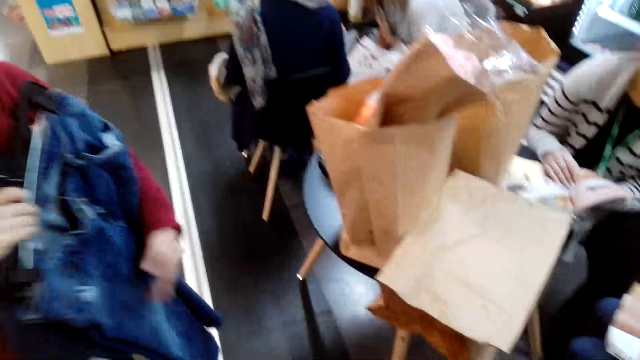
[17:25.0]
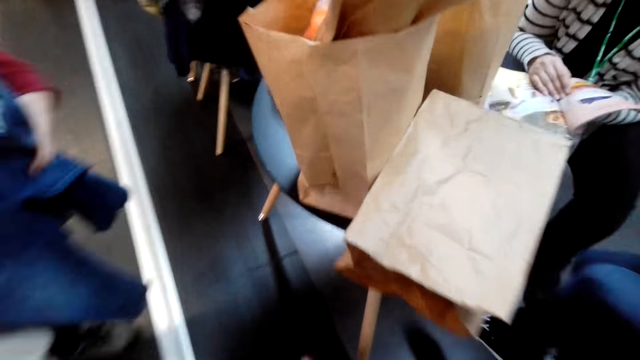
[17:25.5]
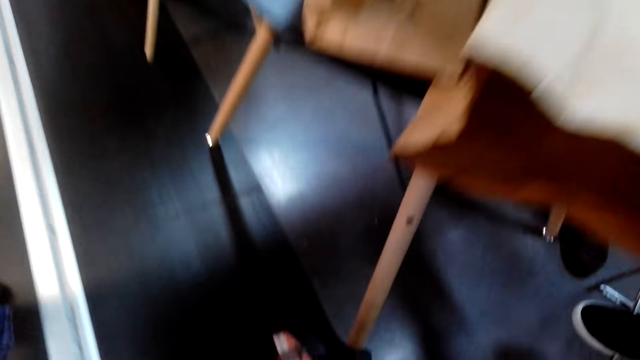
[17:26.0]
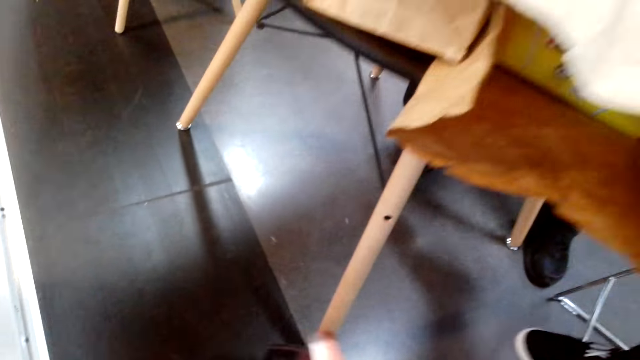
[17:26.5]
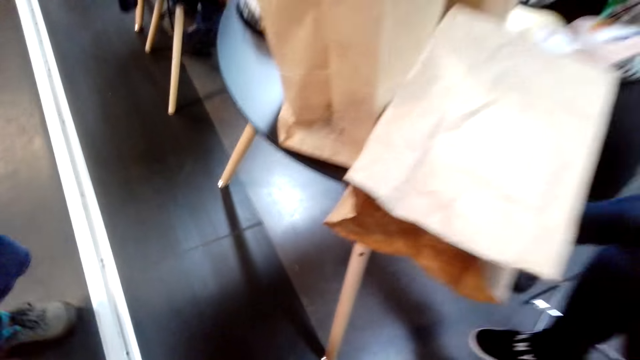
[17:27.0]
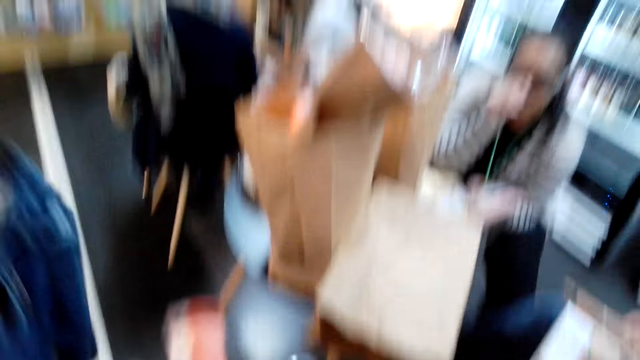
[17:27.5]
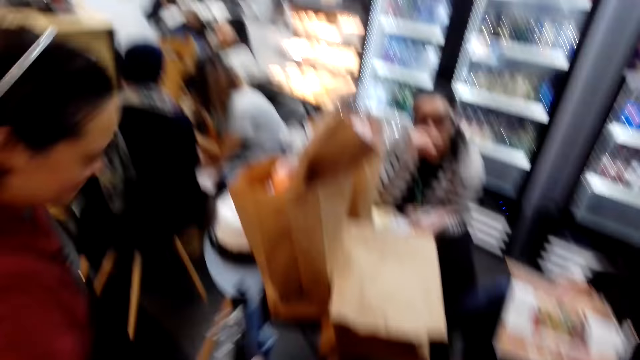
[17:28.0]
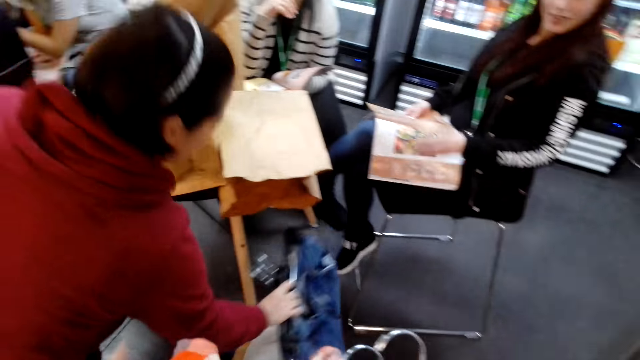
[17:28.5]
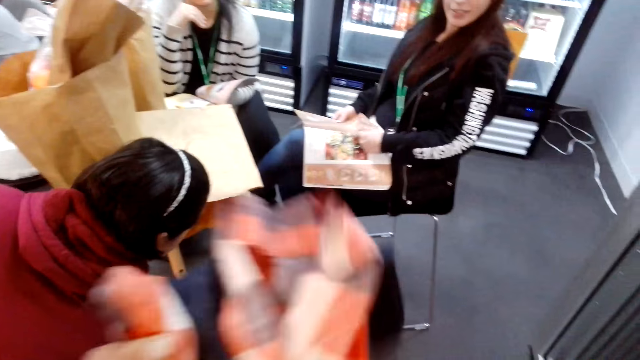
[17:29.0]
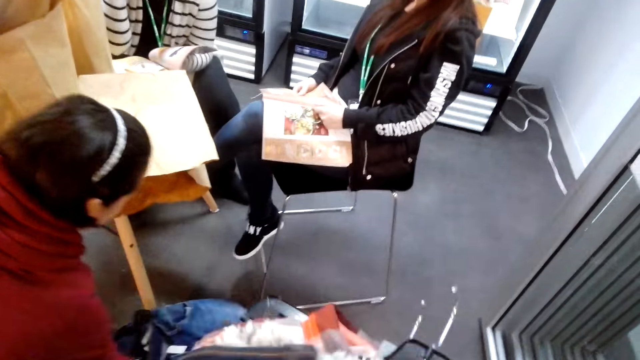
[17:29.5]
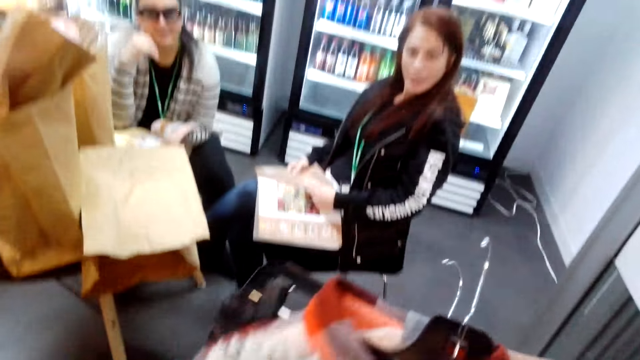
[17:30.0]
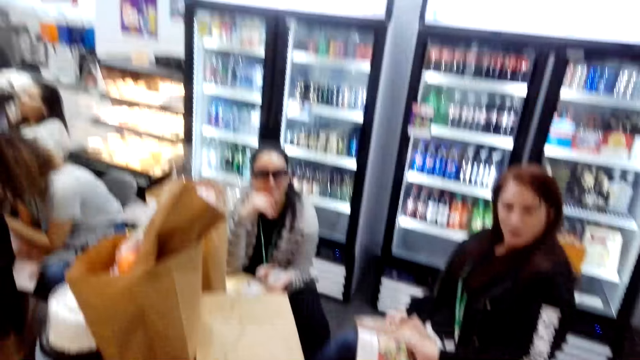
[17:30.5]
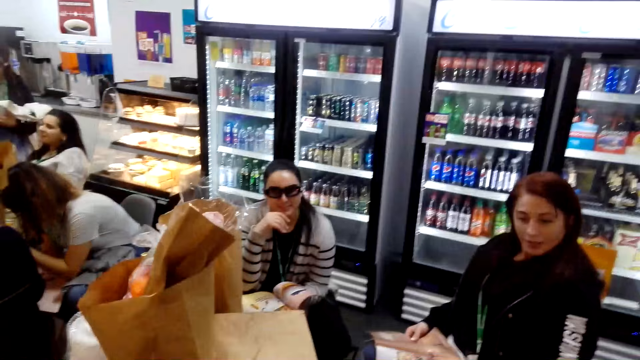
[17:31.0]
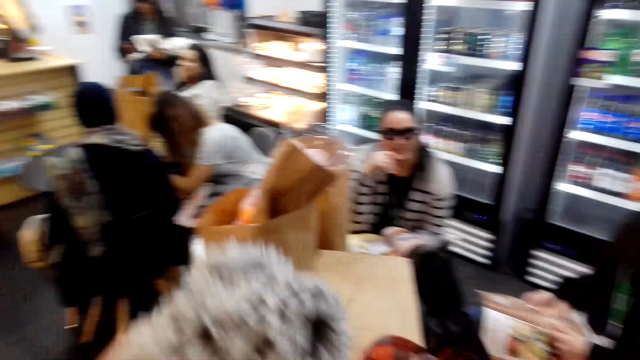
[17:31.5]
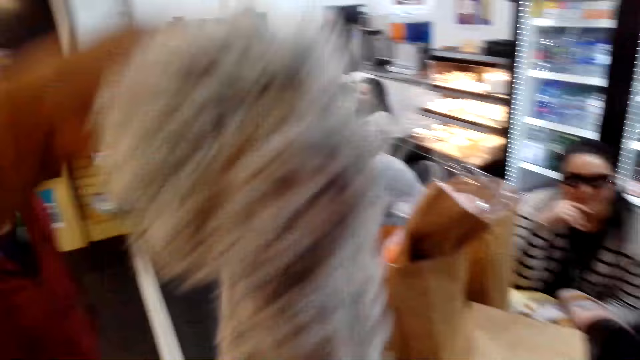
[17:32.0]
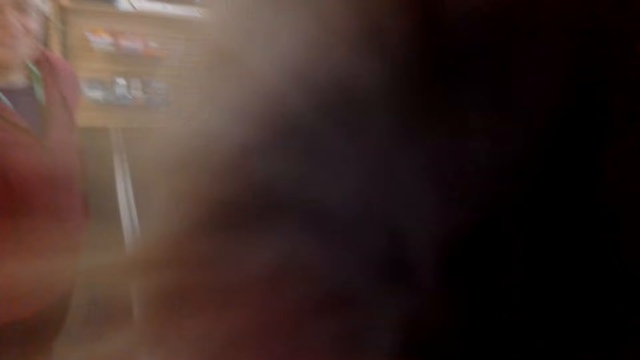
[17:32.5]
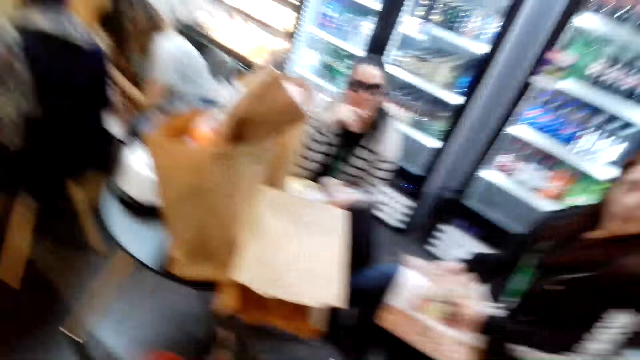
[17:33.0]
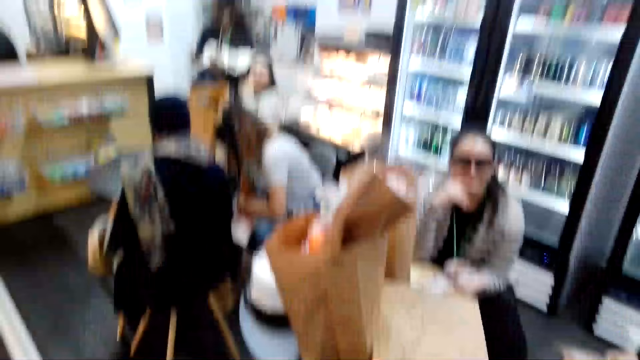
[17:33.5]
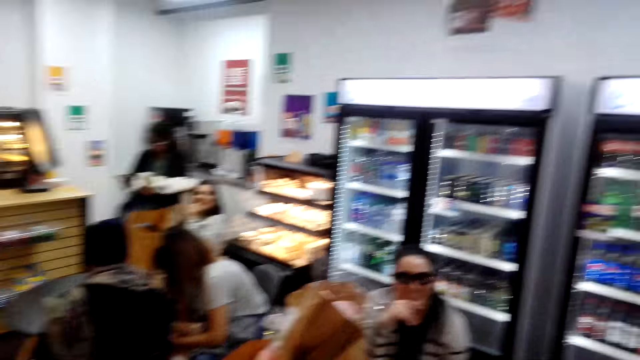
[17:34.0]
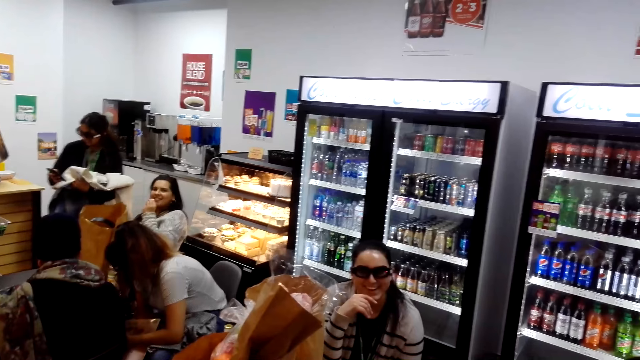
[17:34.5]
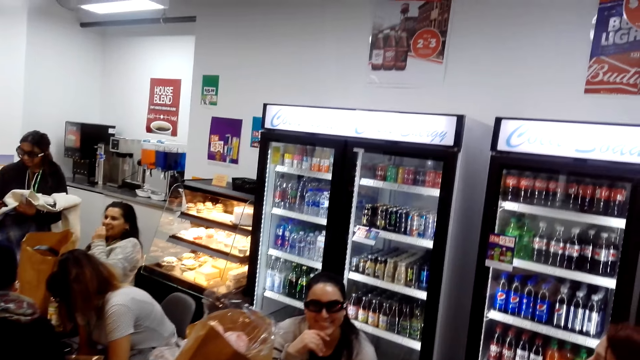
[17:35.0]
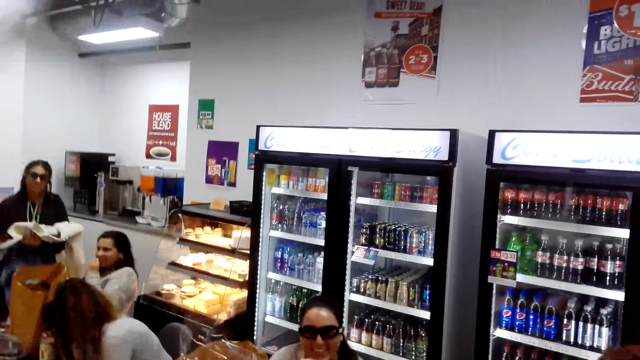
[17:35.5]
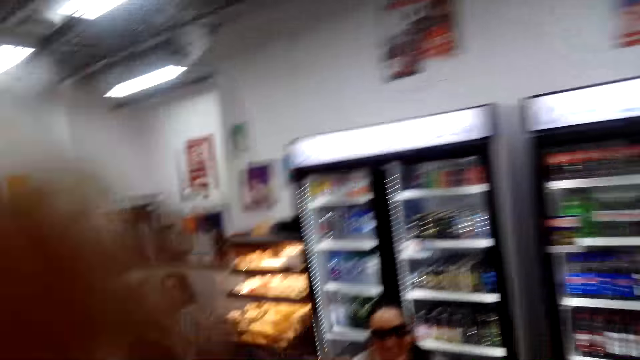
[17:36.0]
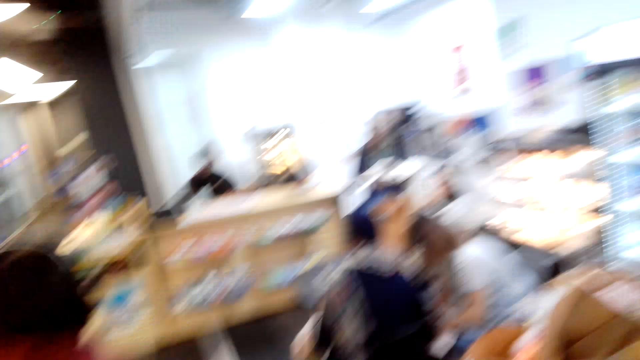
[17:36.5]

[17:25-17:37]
The camera wearer fits the scarf on the neck.

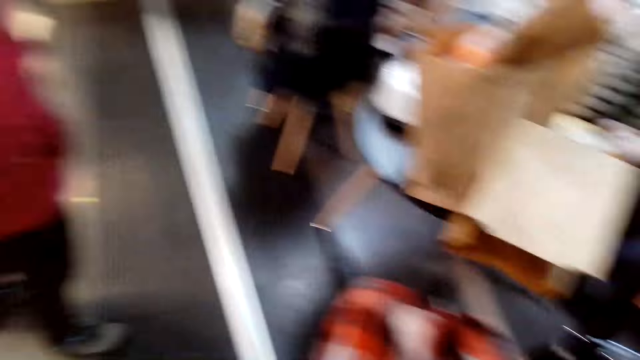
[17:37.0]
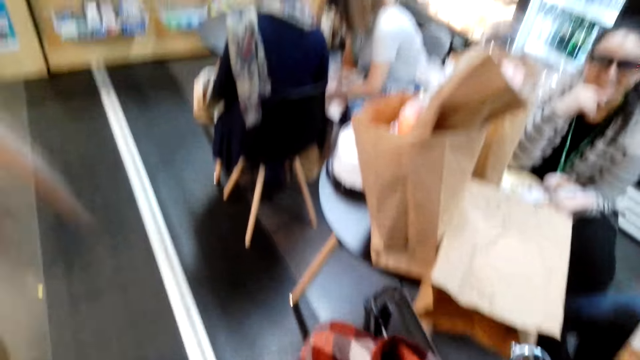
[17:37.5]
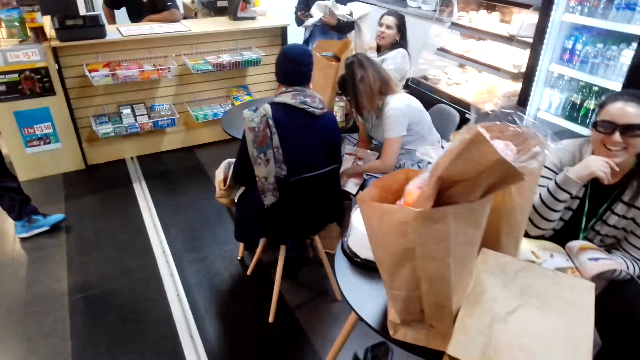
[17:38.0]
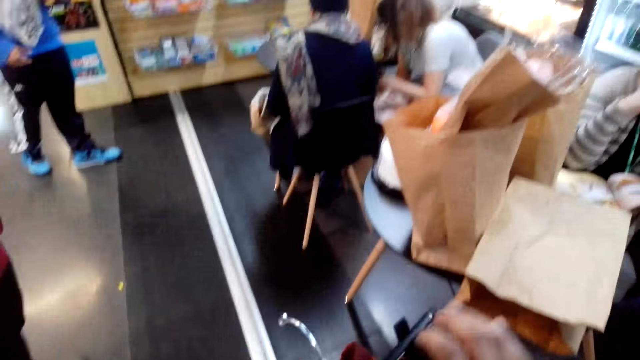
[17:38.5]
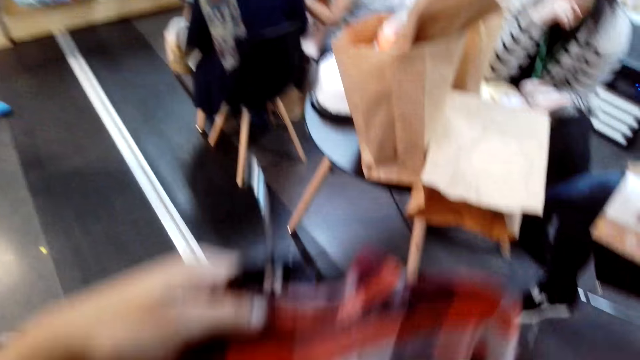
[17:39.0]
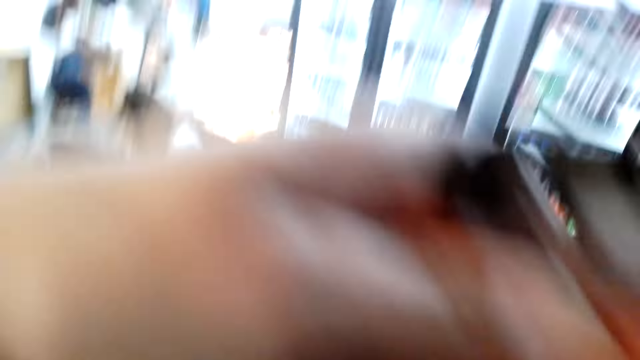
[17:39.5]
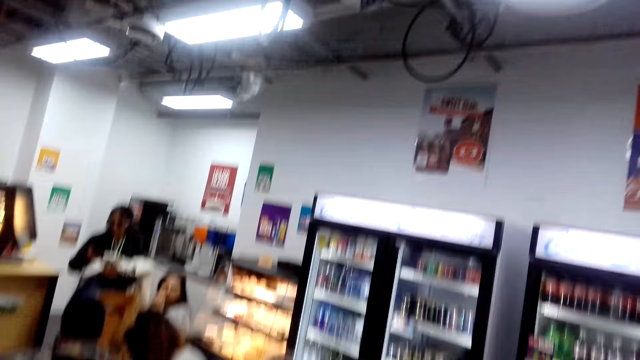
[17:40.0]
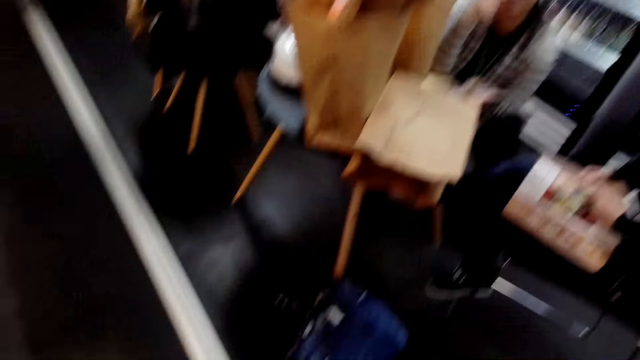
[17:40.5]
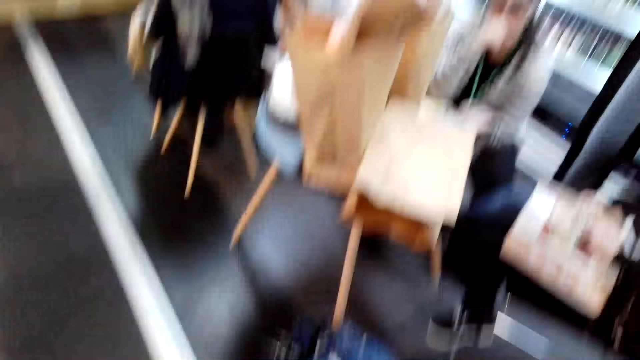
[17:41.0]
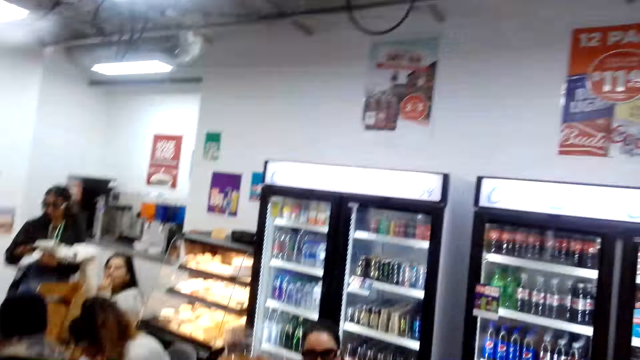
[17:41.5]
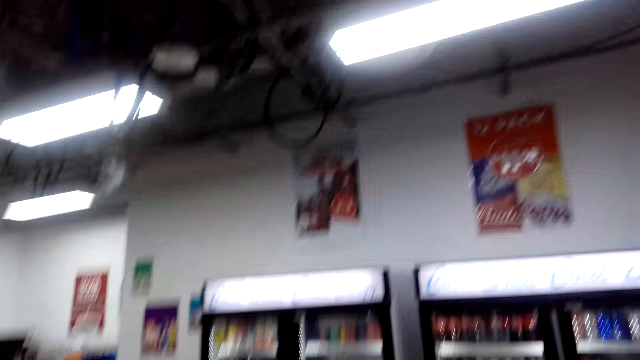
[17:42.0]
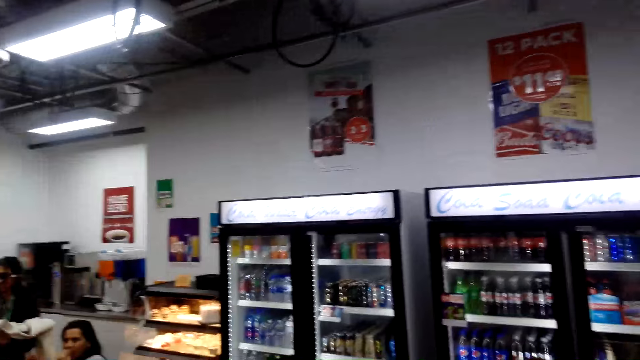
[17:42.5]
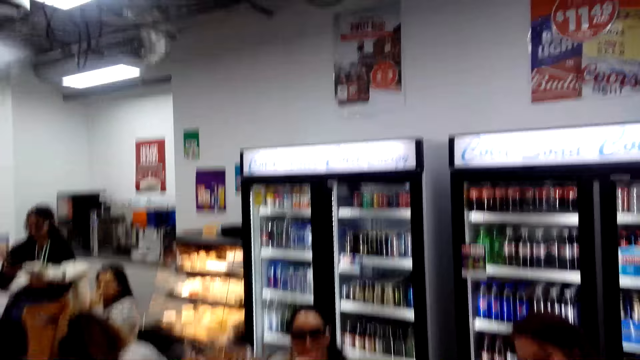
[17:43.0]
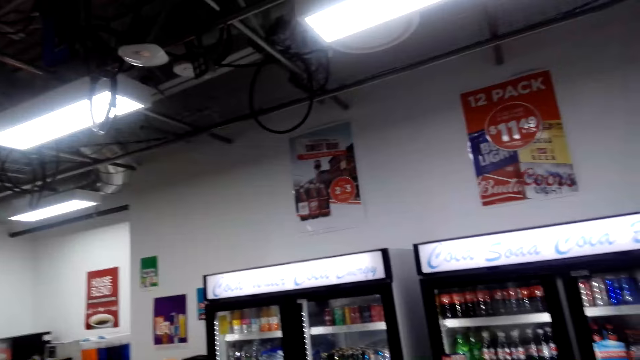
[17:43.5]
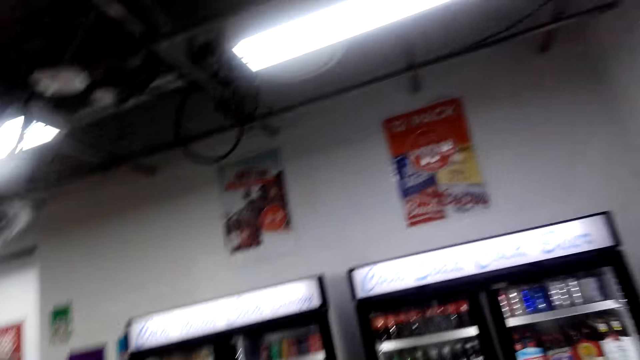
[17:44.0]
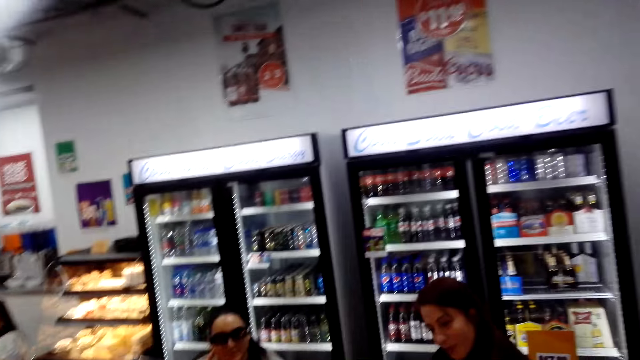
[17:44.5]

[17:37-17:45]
The camera wearer stares around the shop.
